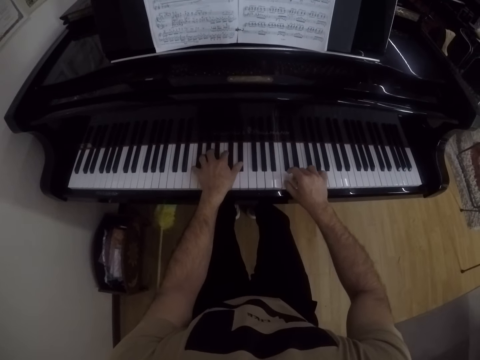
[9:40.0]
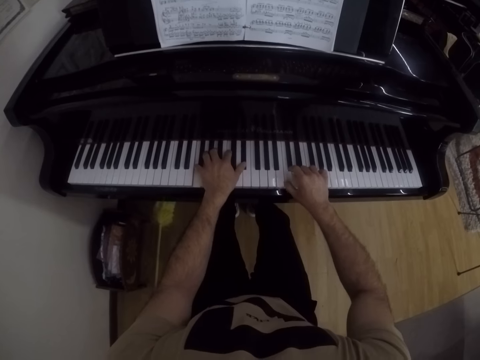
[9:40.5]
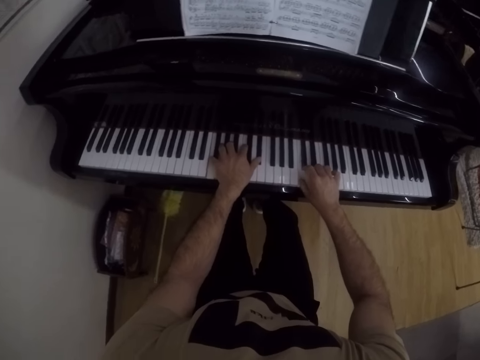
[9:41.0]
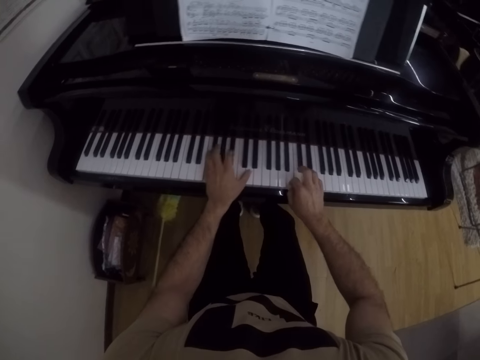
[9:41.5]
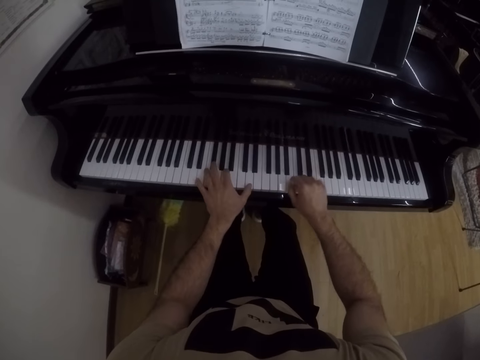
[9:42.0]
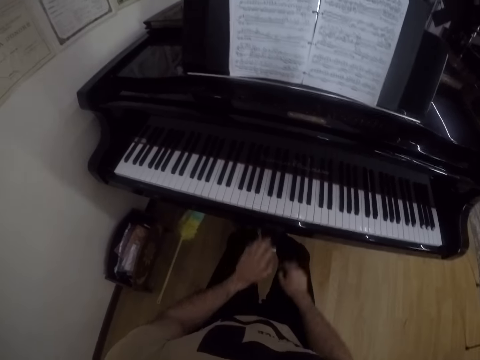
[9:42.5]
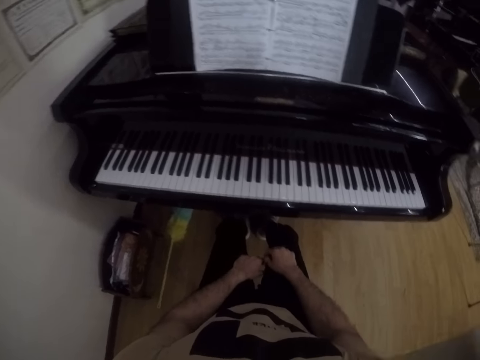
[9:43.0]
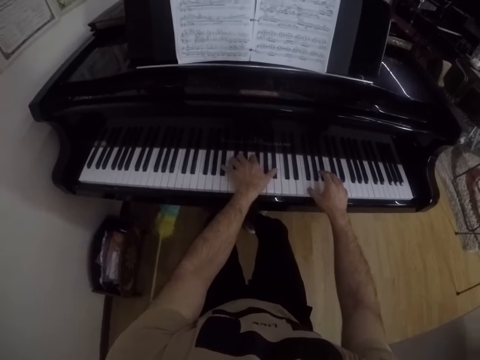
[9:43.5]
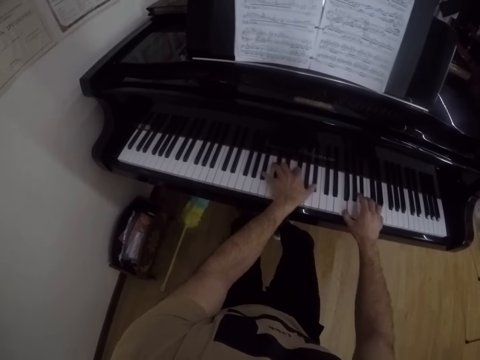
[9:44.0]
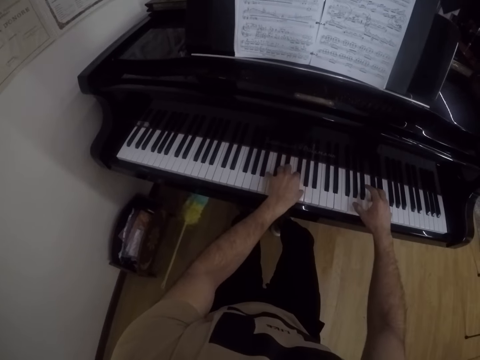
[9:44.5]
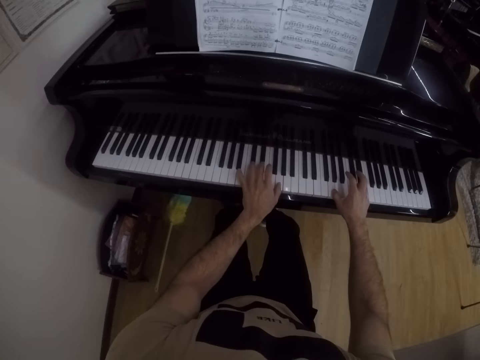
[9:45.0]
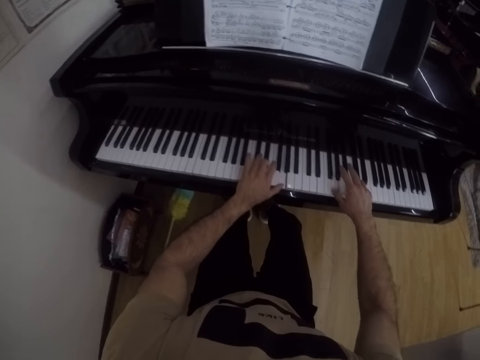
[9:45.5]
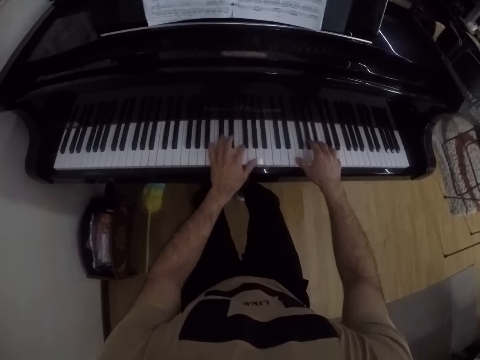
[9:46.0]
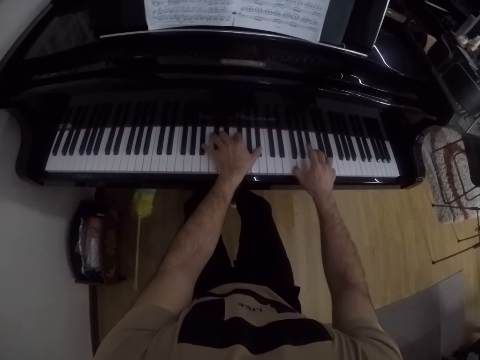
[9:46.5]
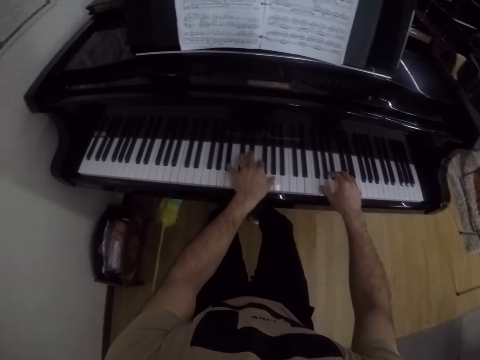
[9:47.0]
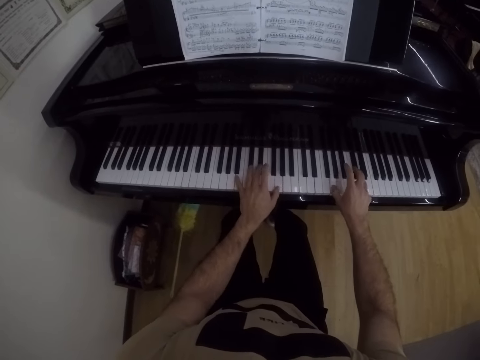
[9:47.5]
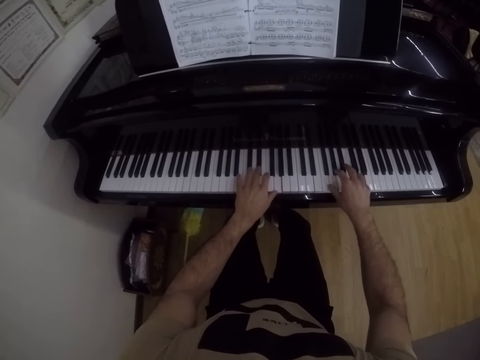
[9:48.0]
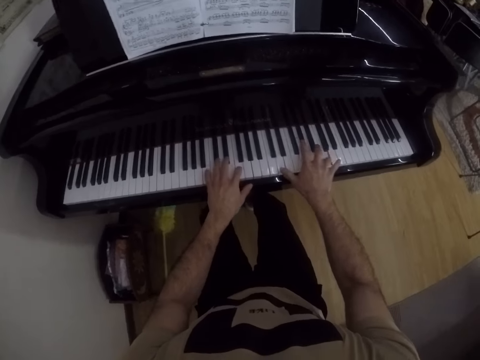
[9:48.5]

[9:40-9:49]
The camera wearer removes his two hands from the piano. He puts his hands on his lap. He plays the piano with his two hands.

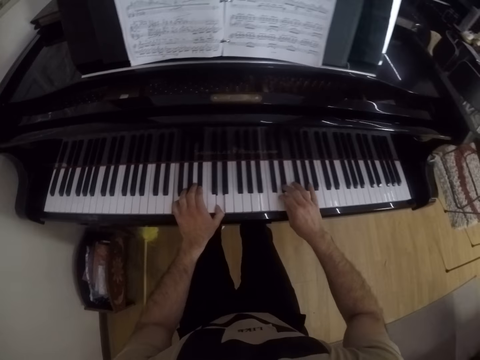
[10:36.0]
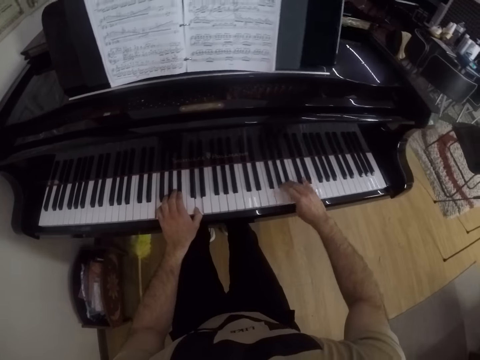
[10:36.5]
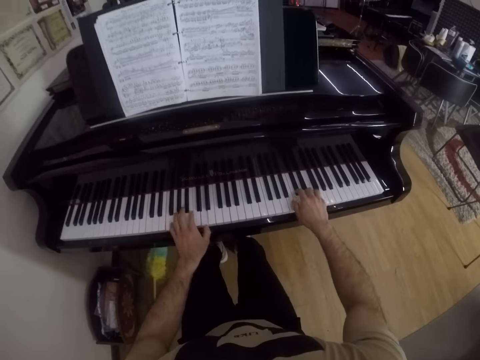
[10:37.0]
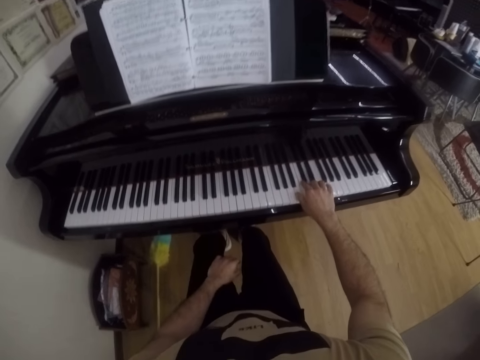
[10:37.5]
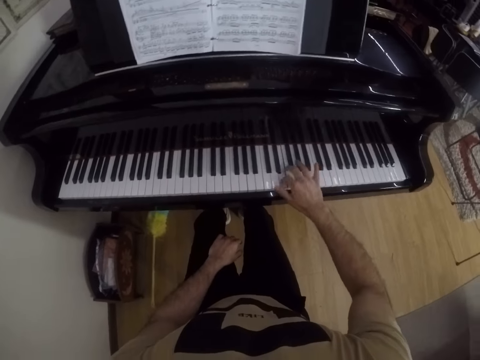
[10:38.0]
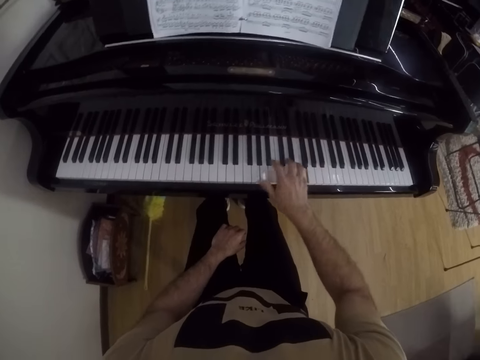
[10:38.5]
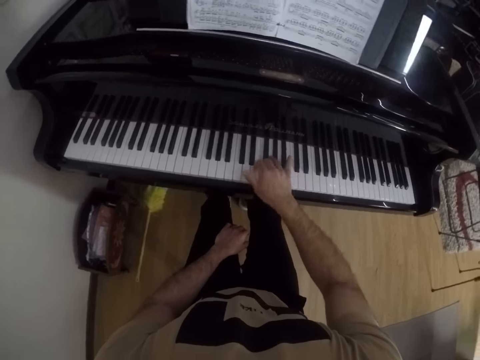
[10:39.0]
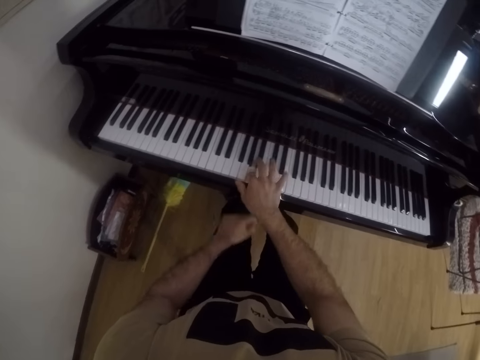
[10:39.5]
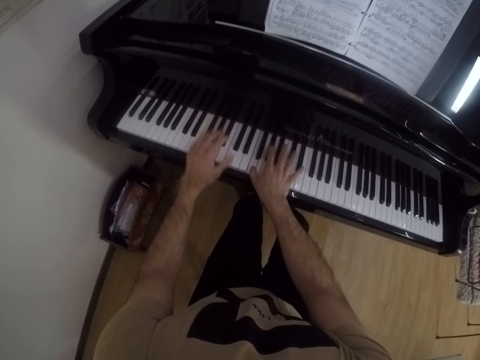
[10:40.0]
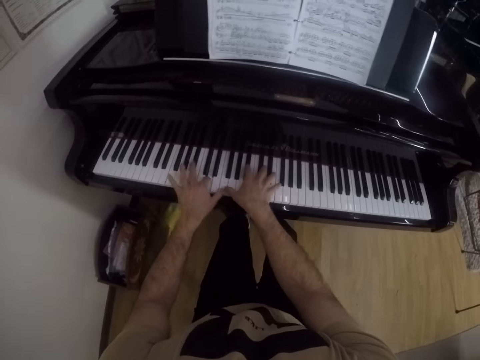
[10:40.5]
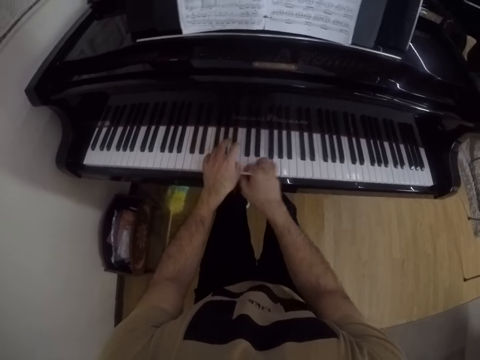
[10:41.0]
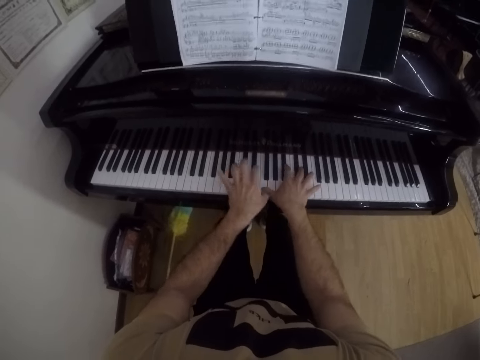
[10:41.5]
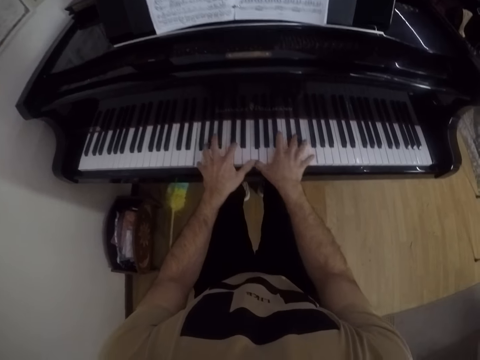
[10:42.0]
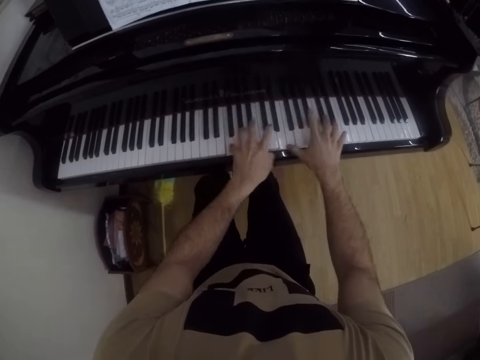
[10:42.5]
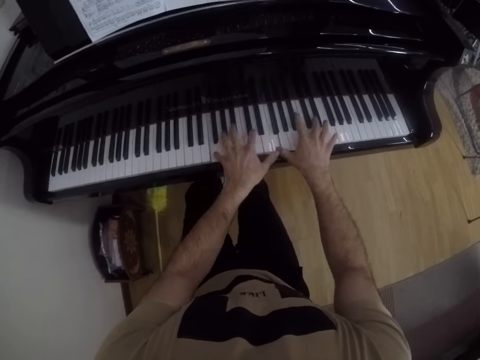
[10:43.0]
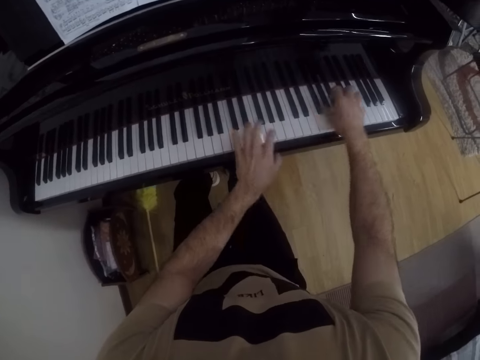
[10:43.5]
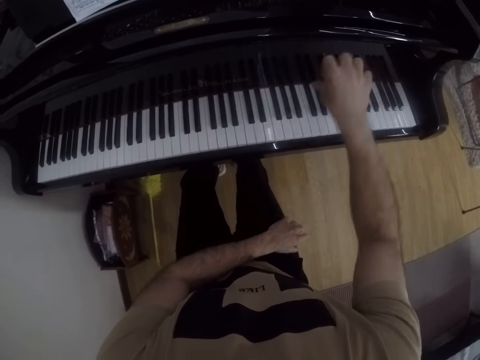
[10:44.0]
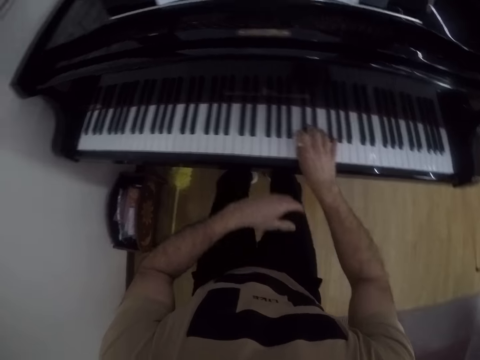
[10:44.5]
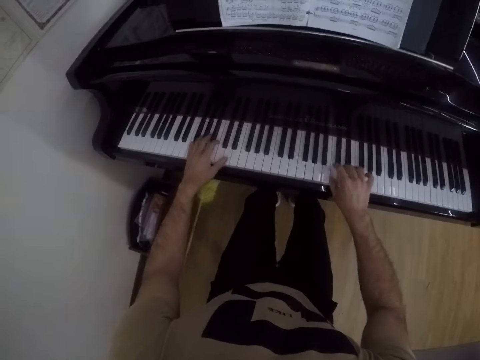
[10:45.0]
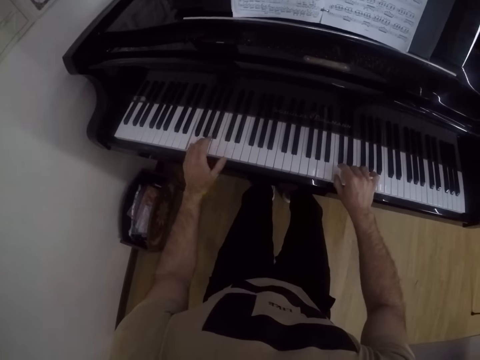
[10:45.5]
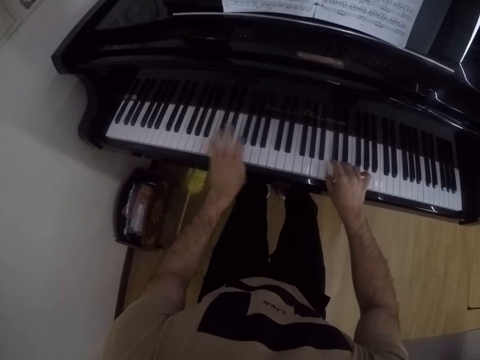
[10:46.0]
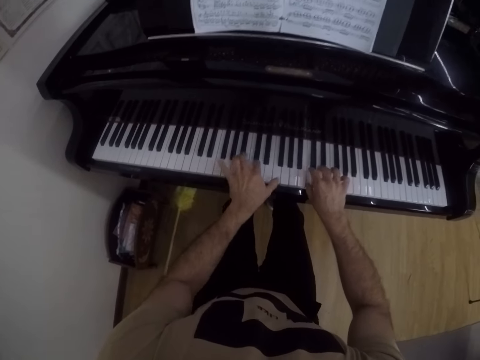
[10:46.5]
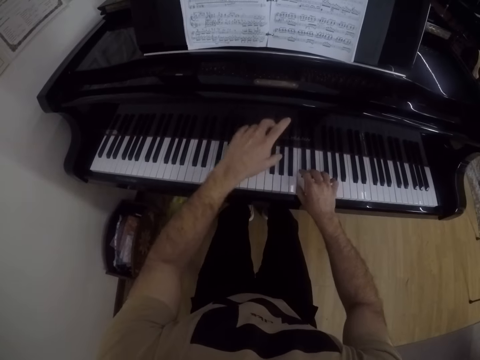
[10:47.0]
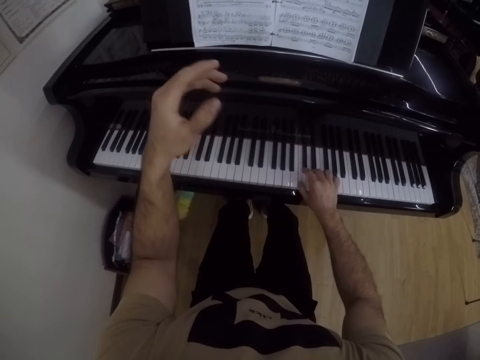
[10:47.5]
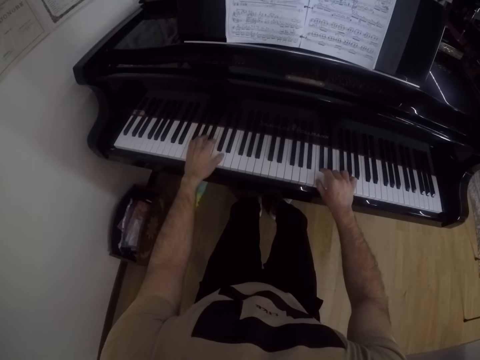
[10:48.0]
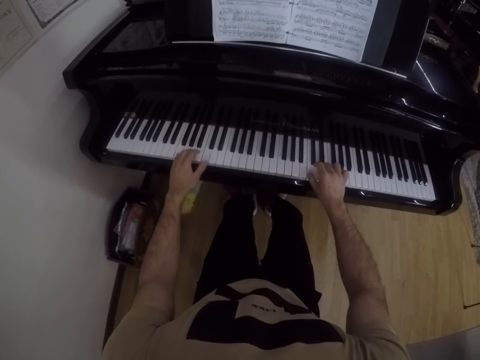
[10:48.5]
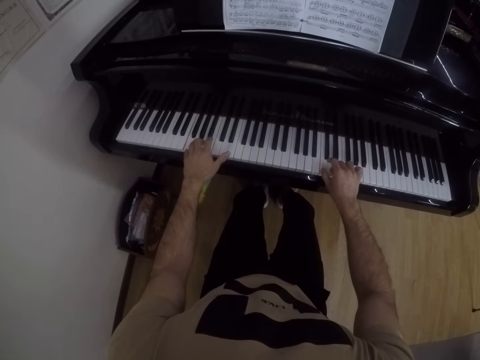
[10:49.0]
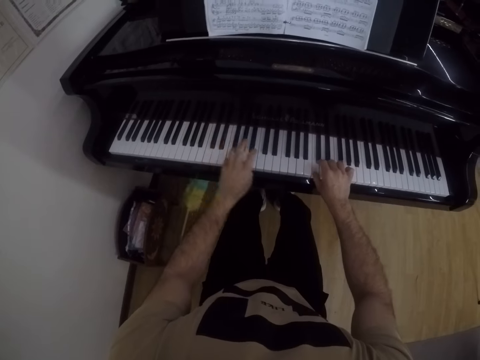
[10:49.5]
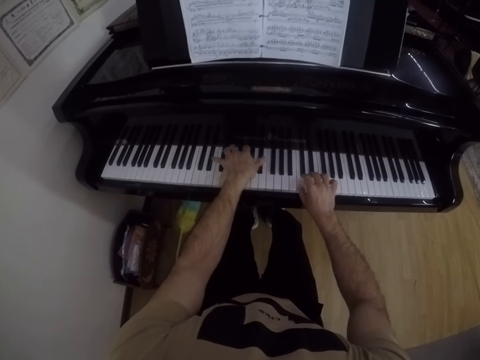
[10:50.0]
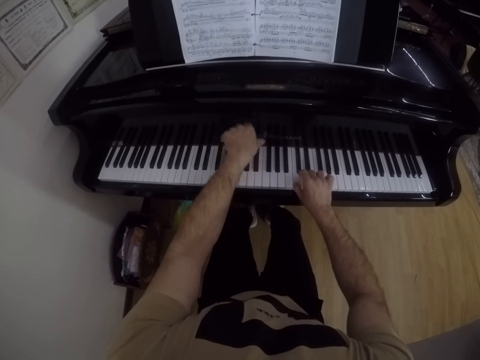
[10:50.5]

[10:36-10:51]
The camera wearer plays the piano with his right hand. He removes his left hand from the piano. He puts his hand on his lap. He plays the piano with his two hands. He plays the piano with his right hand. He removes his left hand from the piano. He plays the piano with his two hands.

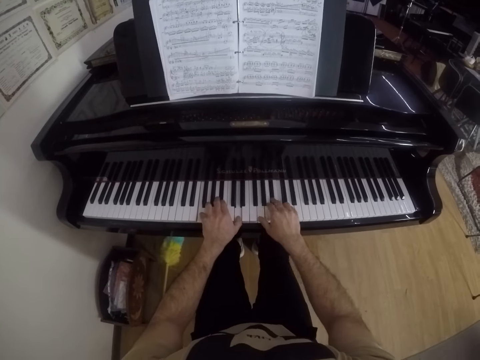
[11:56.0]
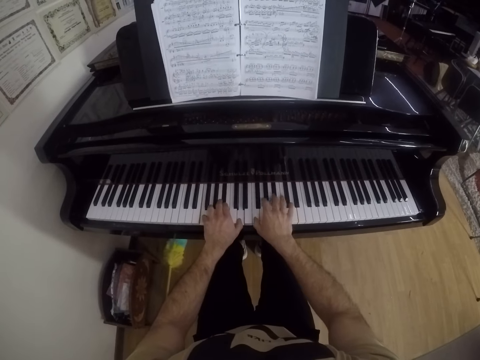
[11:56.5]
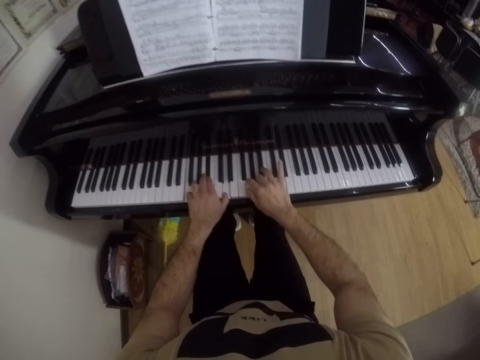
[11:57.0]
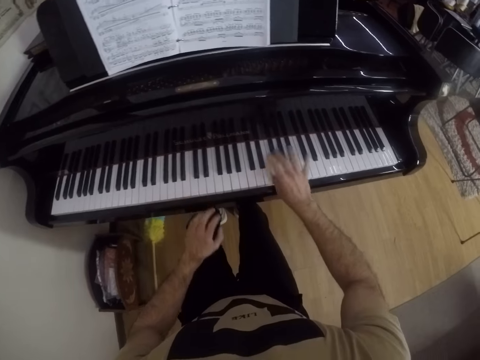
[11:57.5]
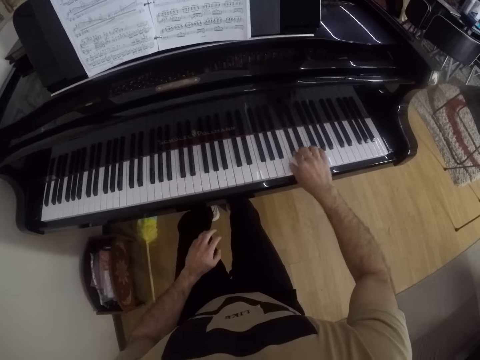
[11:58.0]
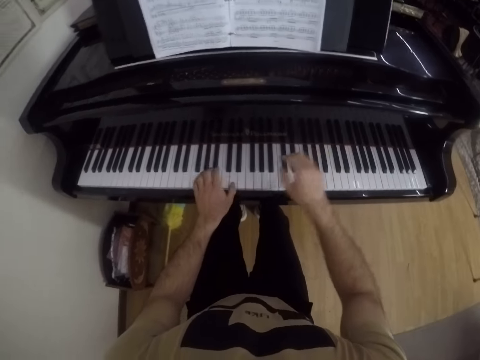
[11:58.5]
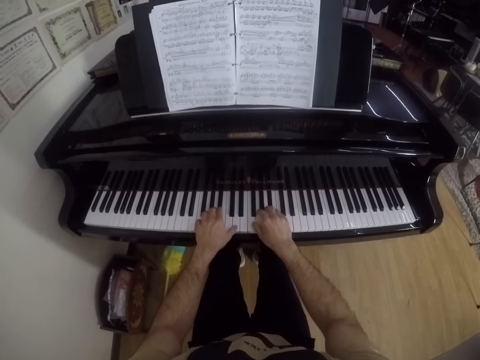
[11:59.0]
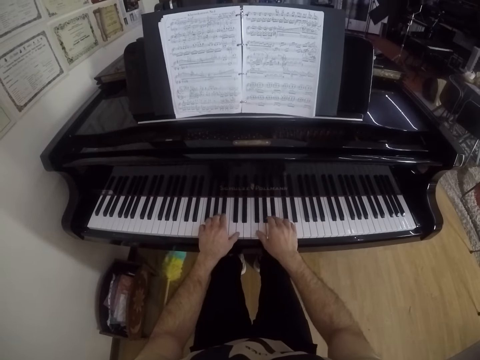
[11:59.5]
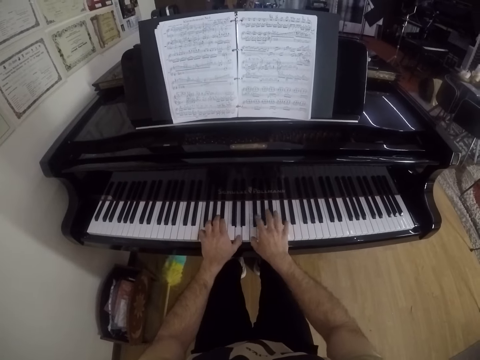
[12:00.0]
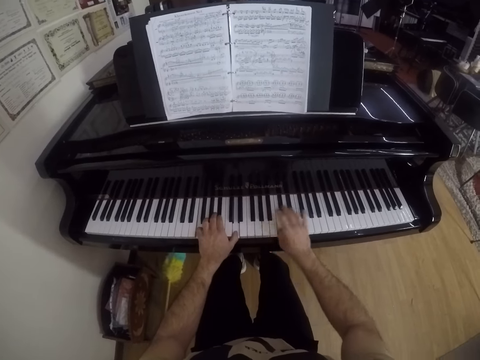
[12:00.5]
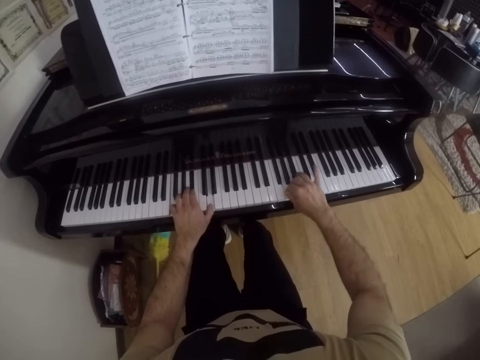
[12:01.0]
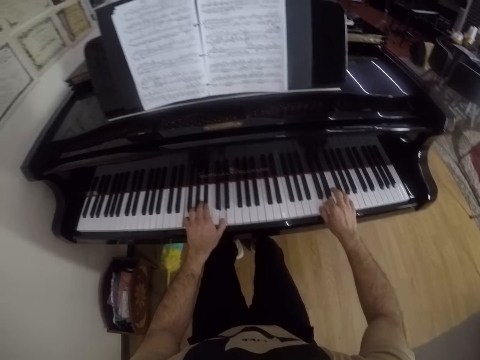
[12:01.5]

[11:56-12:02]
The camera wearer plays the piano with his right hand. He removes his left hand from the piano. He puts his hand on his lap. He plays the piano with his two hands.
